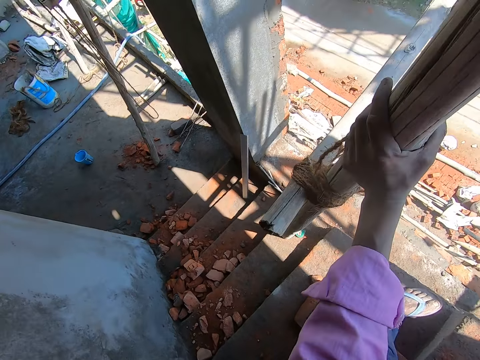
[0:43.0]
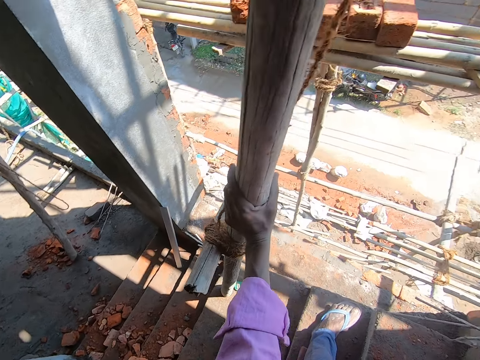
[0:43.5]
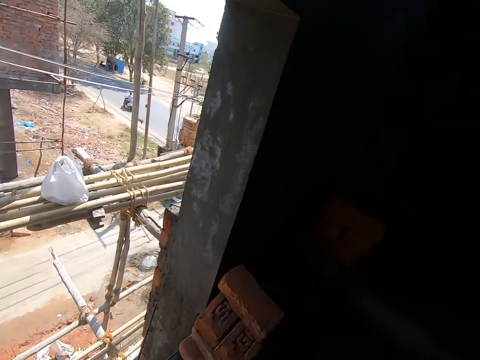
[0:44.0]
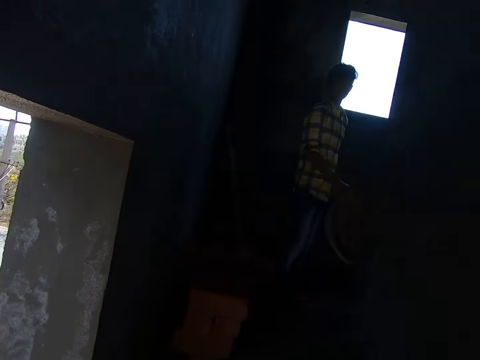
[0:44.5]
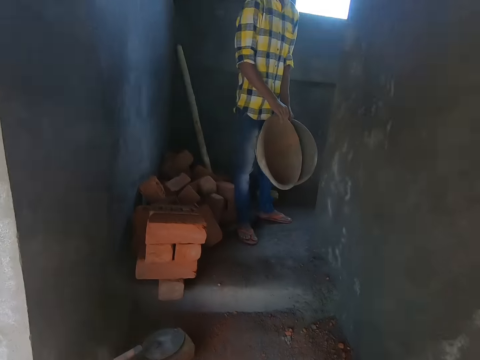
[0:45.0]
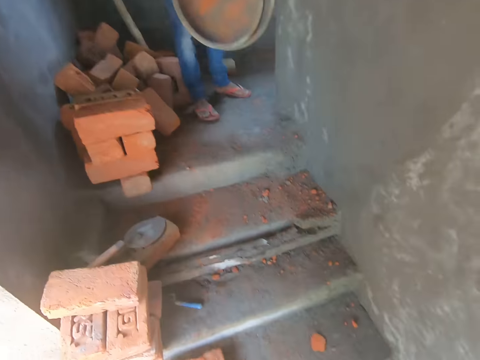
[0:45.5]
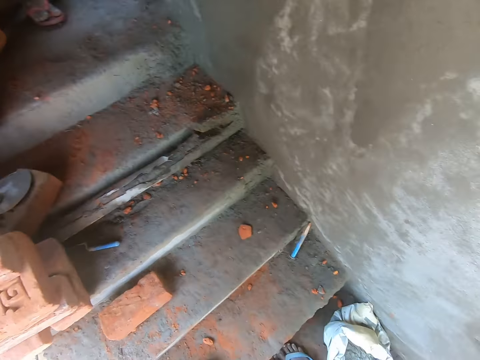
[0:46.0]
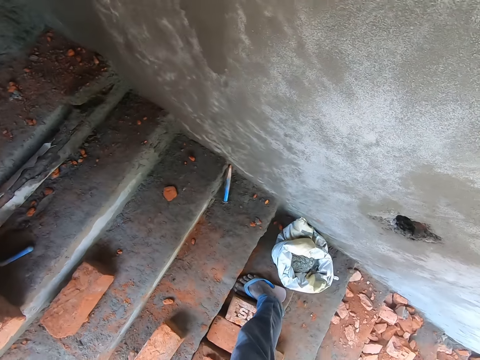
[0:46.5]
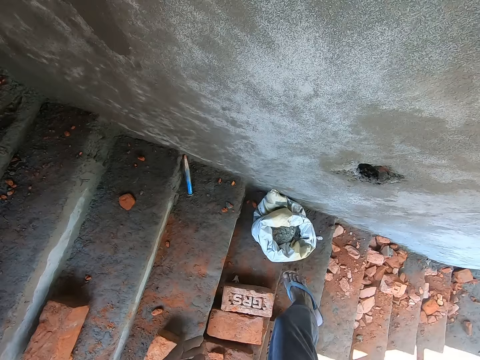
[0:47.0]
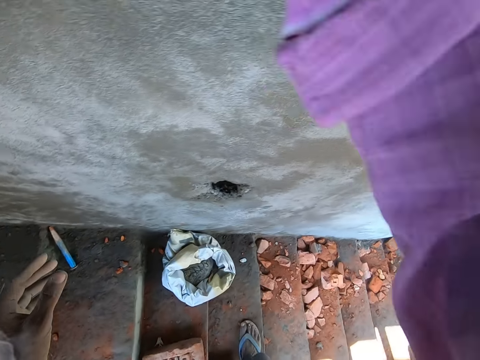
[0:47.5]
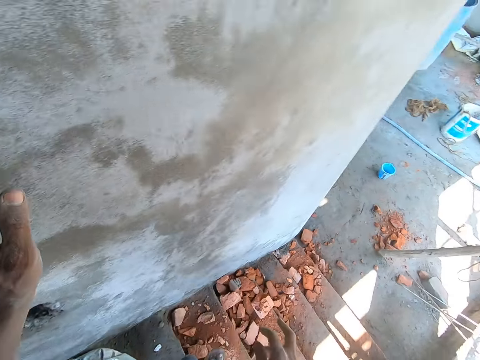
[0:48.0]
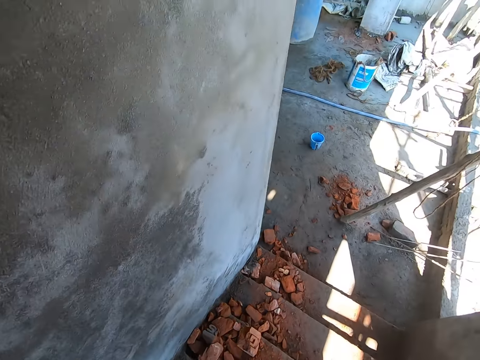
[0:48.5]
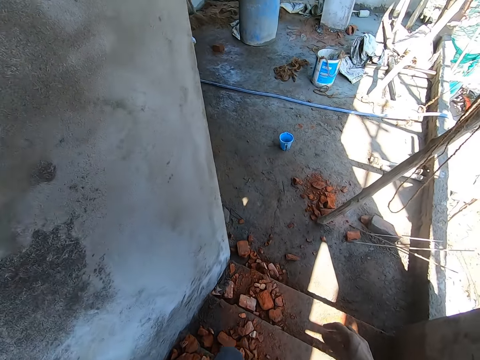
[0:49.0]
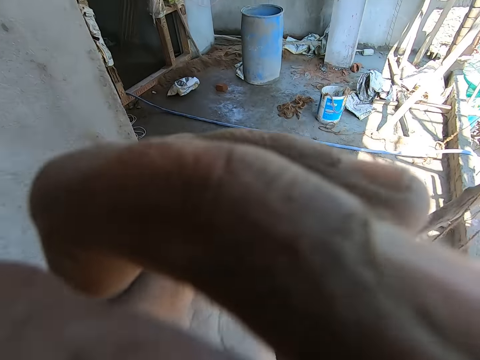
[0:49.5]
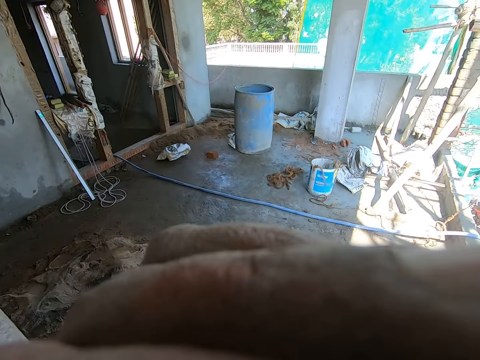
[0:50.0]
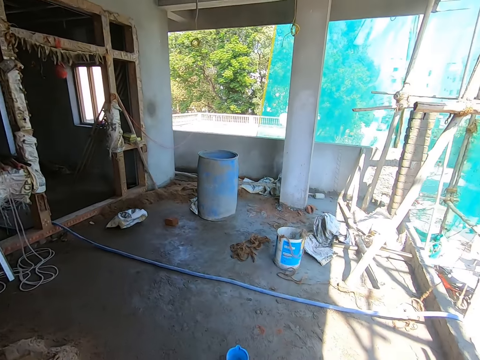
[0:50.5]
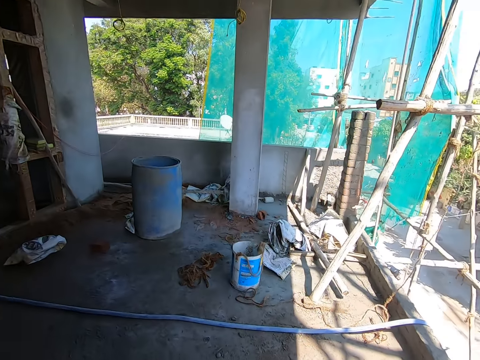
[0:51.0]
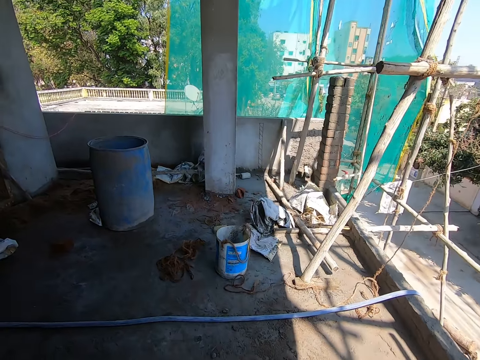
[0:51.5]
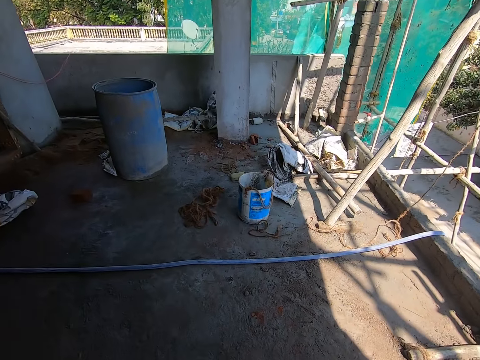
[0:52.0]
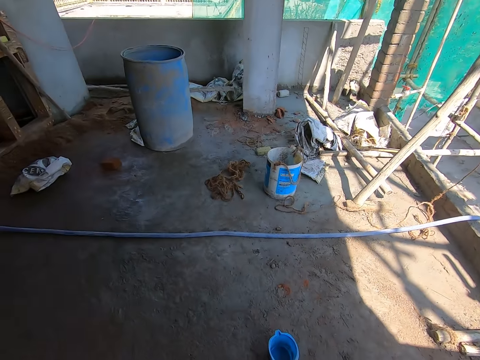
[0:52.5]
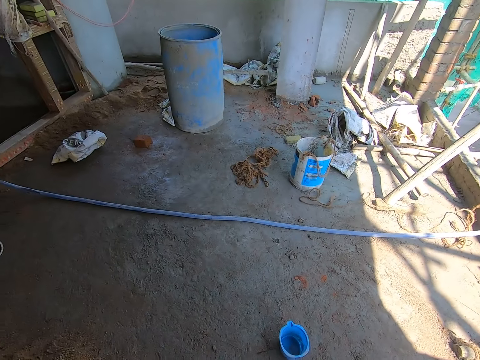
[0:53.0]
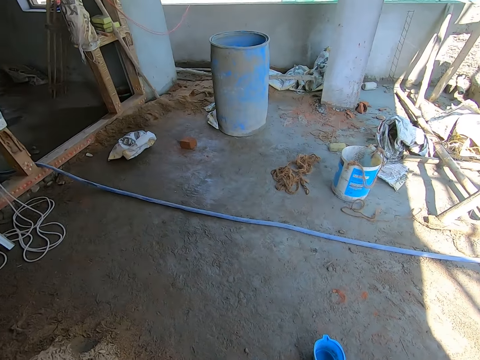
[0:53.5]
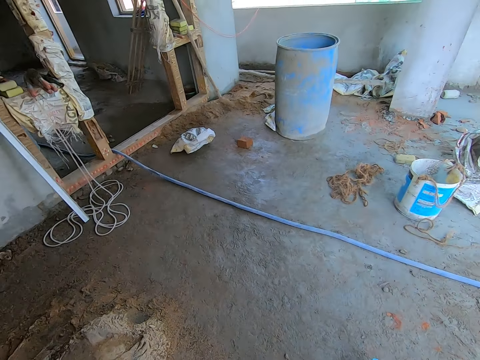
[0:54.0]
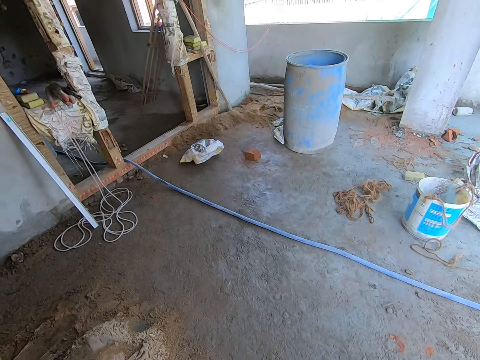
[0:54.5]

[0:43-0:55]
The camera wearer holds the construction bamboo with his left hand. He converses with the boy. The boy passes the bowl to his left hand. The camera wearer looks around the building. He touches his face with his left hand. He walks down the stairs. He fixes the camera. He walks around the building.

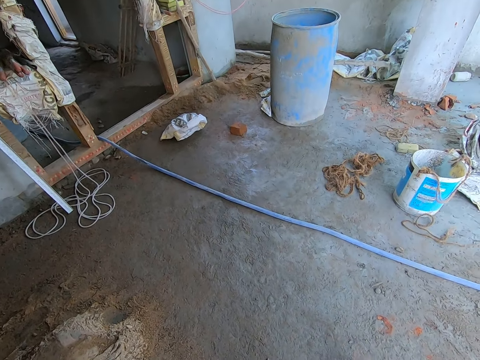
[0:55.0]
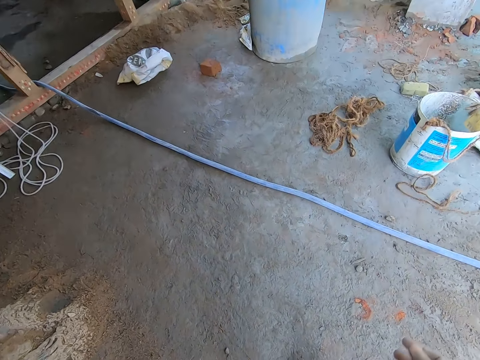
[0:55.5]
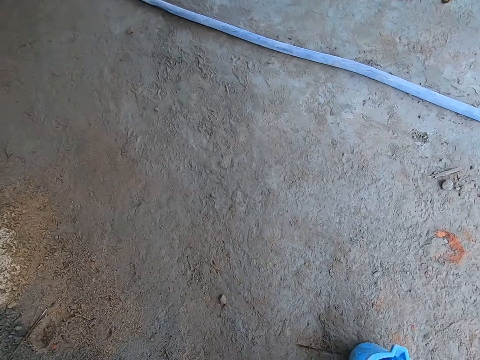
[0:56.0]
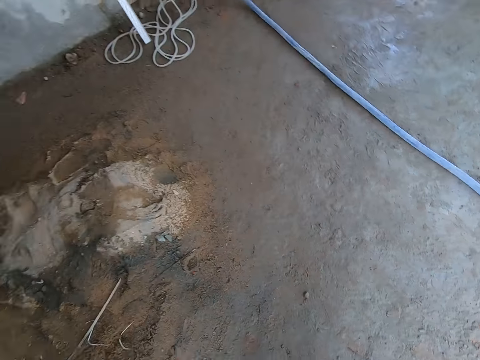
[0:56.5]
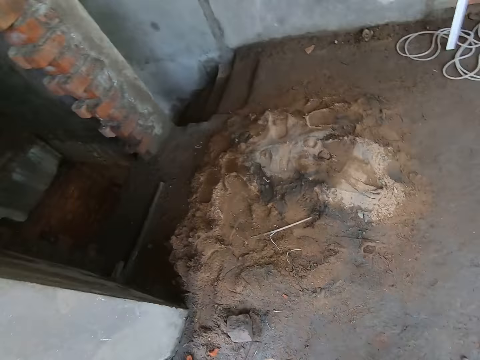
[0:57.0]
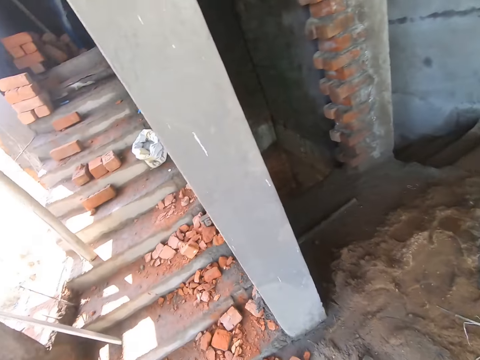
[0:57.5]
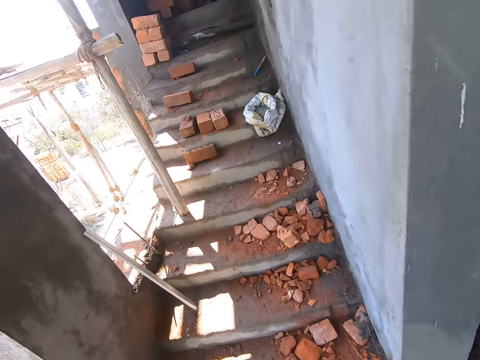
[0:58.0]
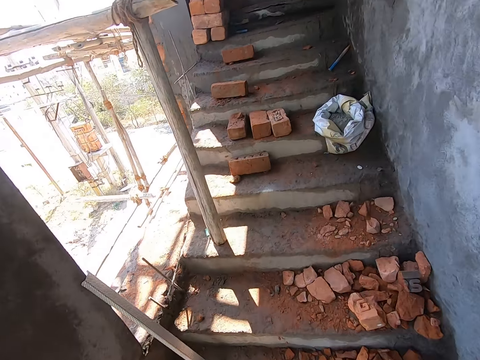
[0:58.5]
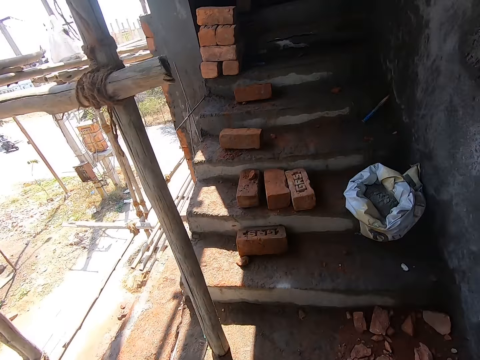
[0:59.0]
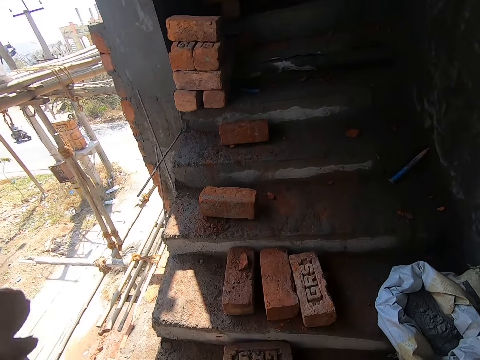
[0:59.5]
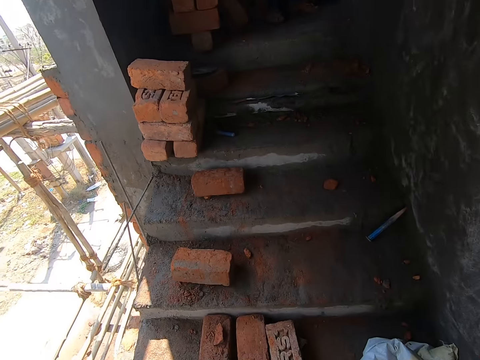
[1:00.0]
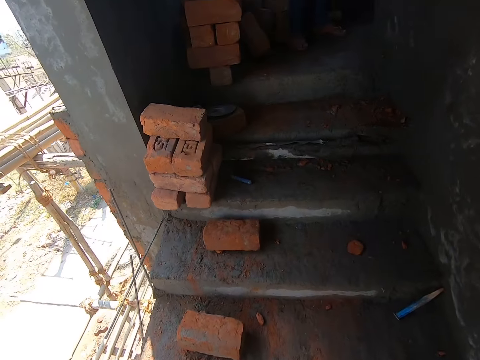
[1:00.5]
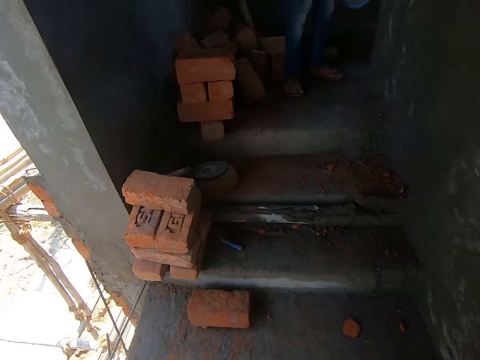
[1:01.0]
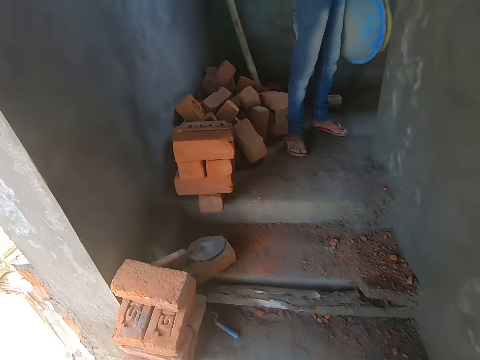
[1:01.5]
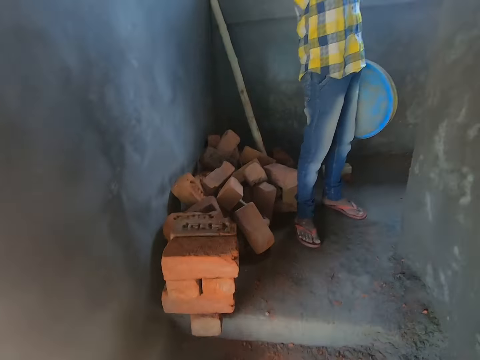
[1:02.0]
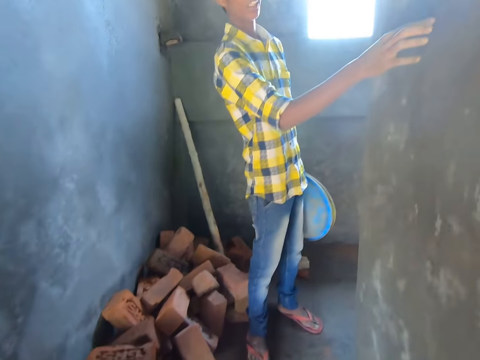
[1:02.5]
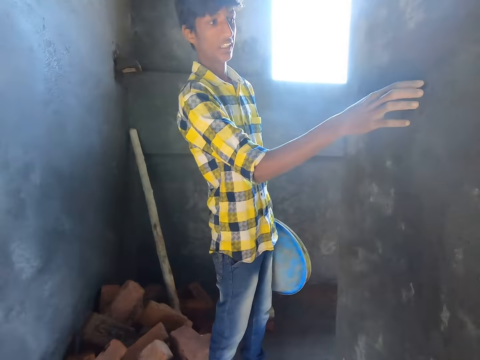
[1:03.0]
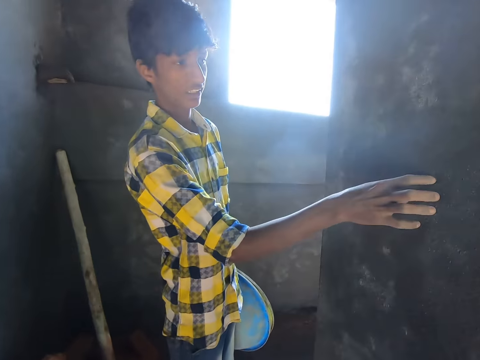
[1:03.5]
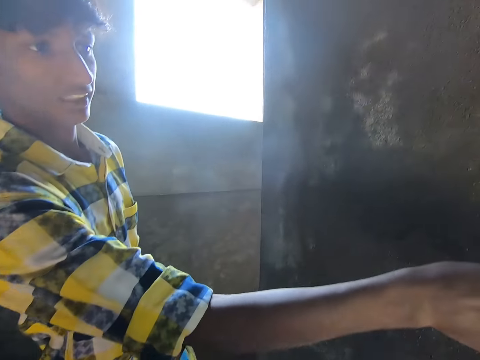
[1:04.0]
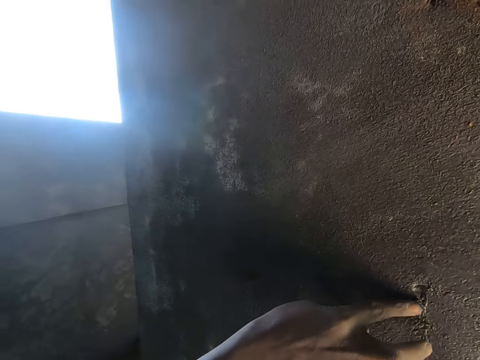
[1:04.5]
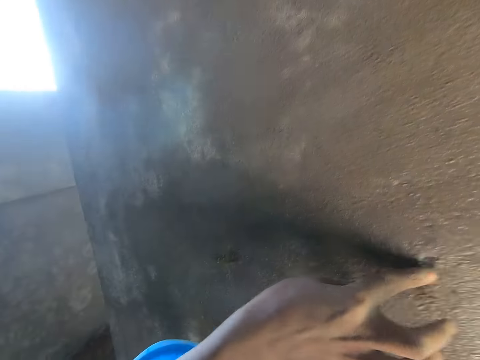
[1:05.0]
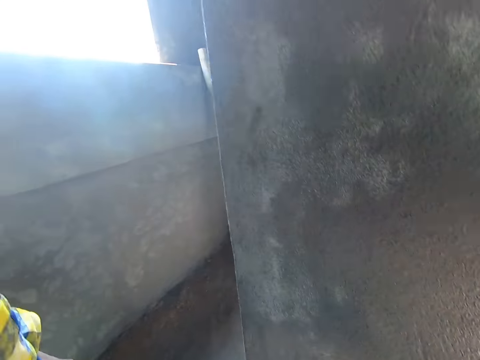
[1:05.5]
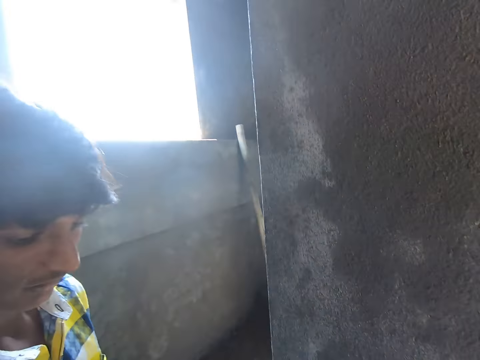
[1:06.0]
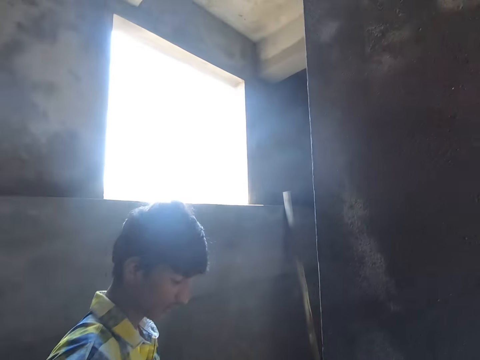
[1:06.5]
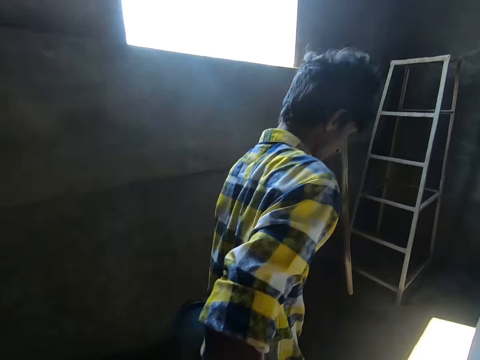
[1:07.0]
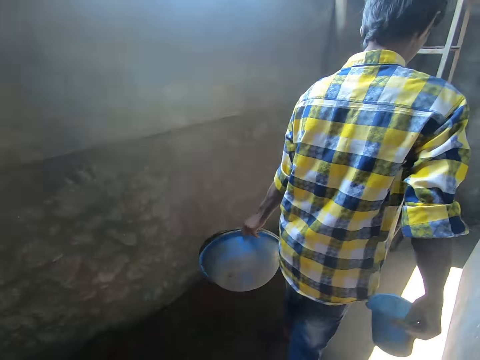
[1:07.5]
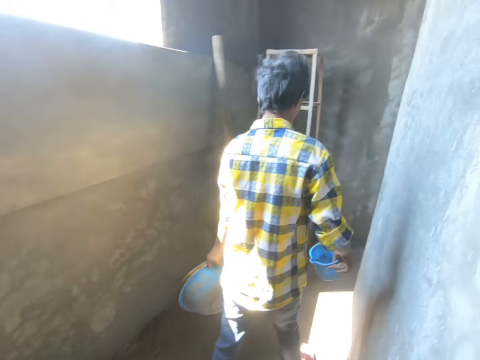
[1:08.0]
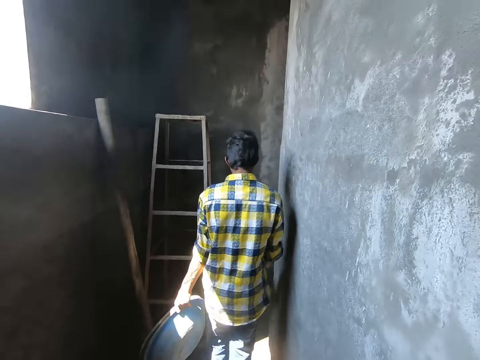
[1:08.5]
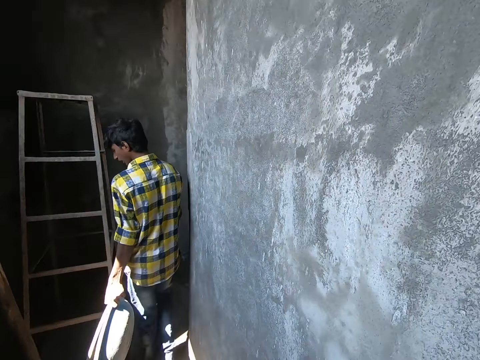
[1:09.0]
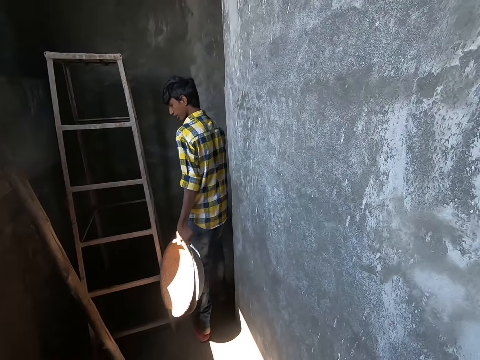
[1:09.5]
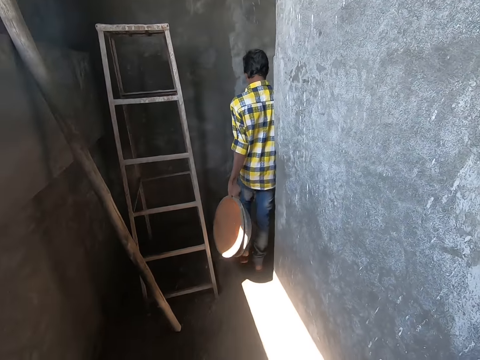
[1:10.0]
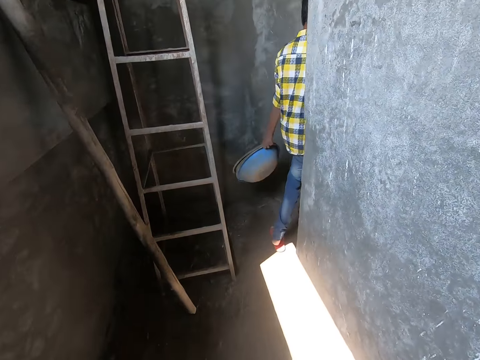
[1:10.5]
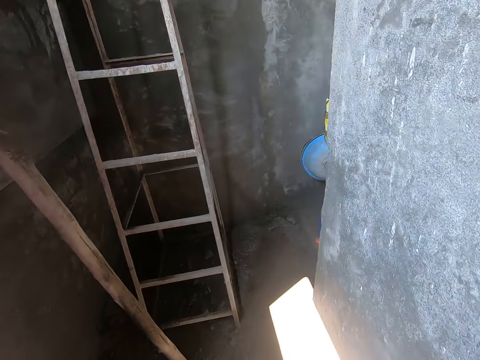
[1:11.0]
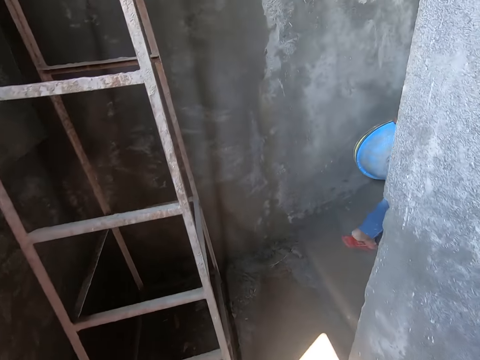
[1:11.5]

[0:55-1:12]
The camera wearer picks up a cup from the floor with his right hand. He walks around the building. He climbs up the stairs. The boy touches the wall with his right hand. The camera wearer converses with the boy. He converses with the boy again. The boy collects the cup from the camera wearer with his right hand. The boy walks around the building. The camera wearer walks around the building. The boy climbs up the stairs.
